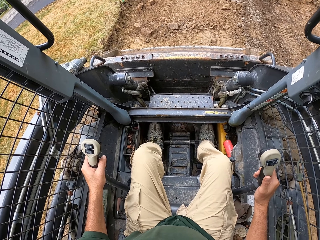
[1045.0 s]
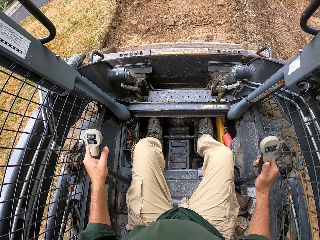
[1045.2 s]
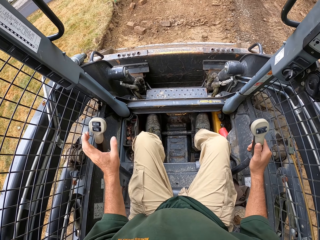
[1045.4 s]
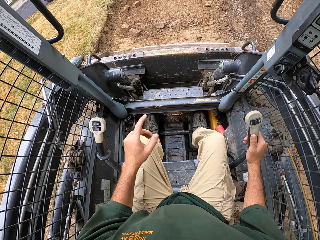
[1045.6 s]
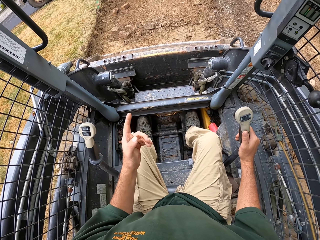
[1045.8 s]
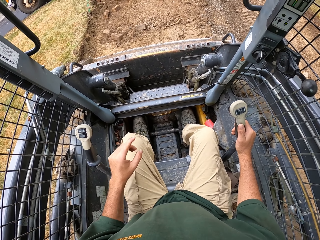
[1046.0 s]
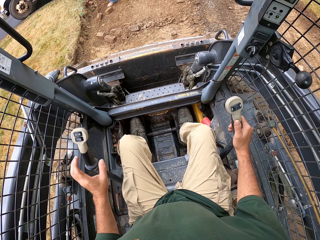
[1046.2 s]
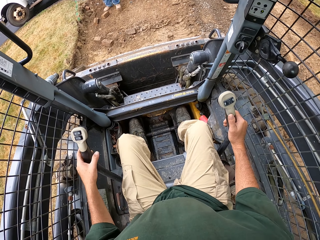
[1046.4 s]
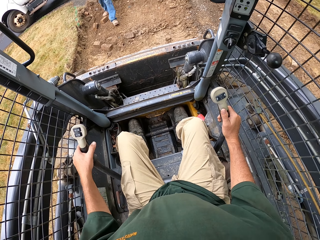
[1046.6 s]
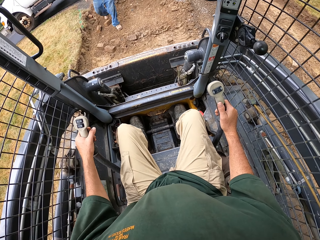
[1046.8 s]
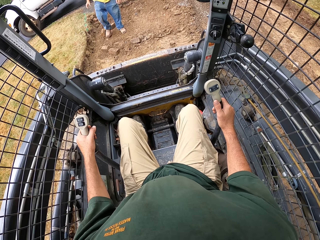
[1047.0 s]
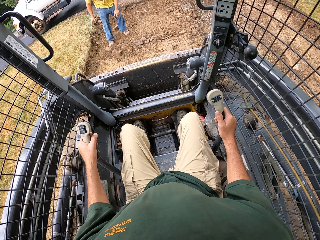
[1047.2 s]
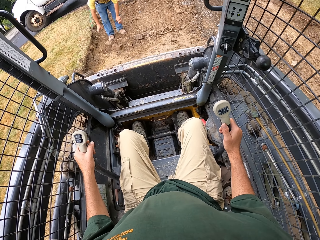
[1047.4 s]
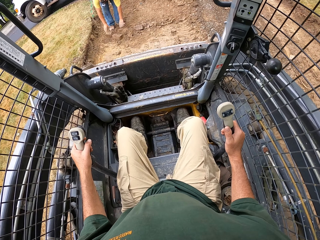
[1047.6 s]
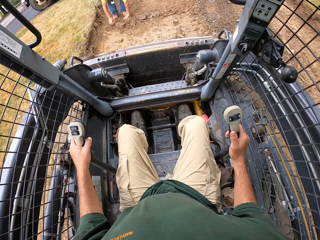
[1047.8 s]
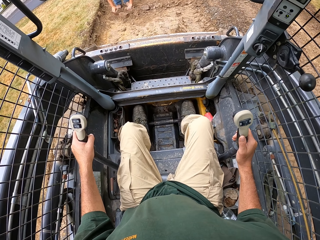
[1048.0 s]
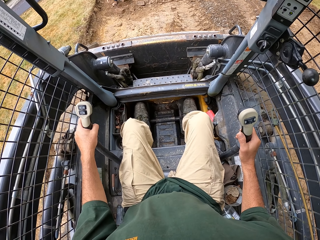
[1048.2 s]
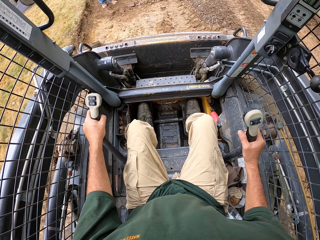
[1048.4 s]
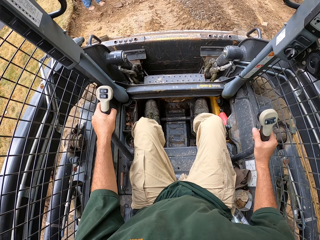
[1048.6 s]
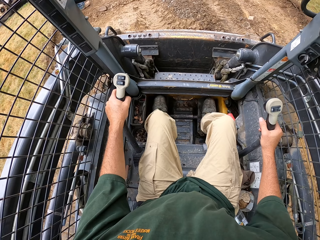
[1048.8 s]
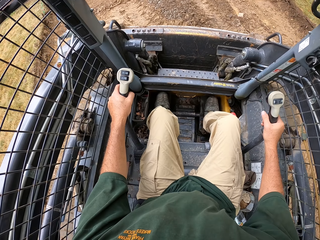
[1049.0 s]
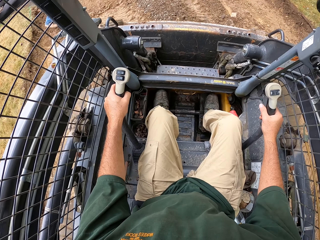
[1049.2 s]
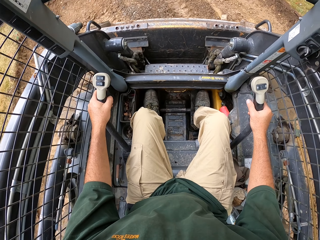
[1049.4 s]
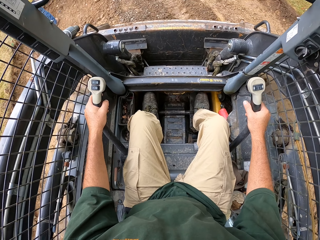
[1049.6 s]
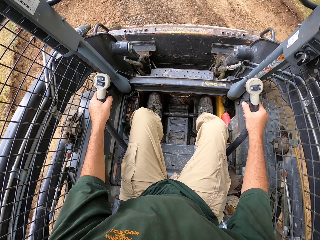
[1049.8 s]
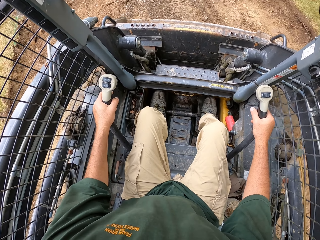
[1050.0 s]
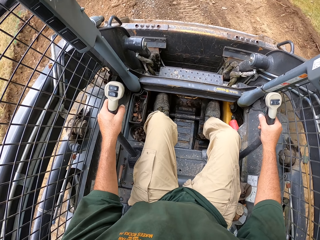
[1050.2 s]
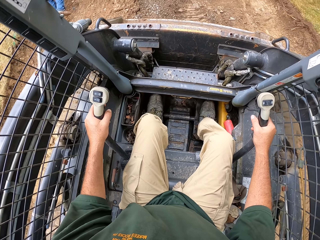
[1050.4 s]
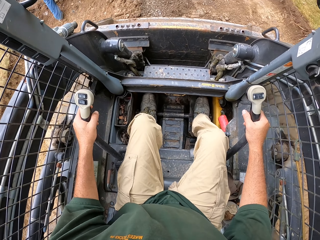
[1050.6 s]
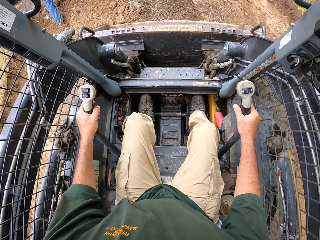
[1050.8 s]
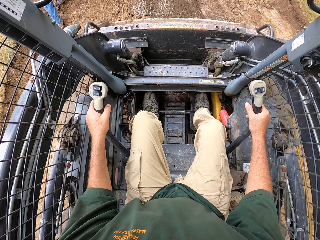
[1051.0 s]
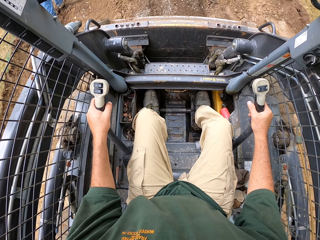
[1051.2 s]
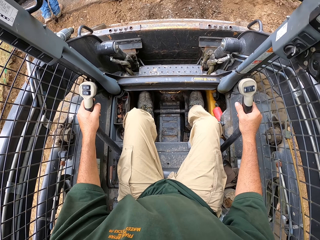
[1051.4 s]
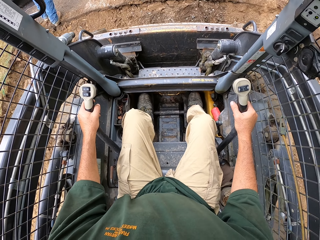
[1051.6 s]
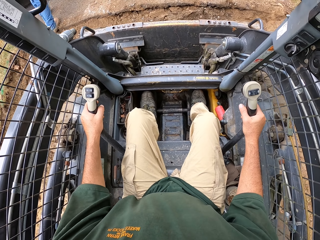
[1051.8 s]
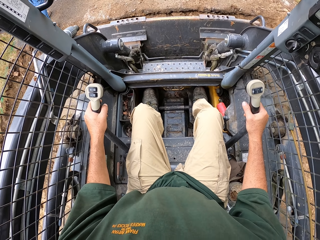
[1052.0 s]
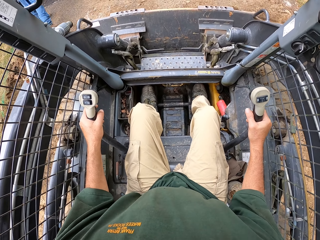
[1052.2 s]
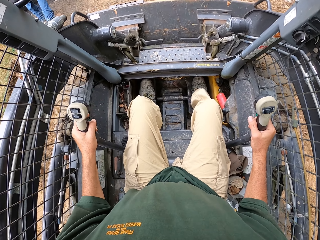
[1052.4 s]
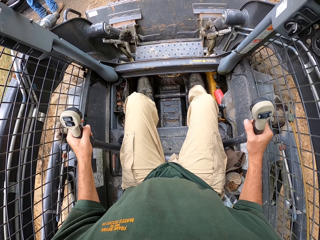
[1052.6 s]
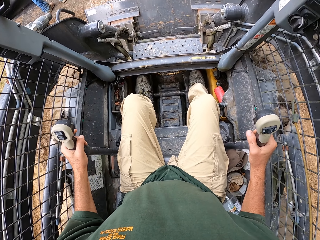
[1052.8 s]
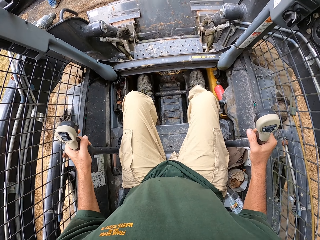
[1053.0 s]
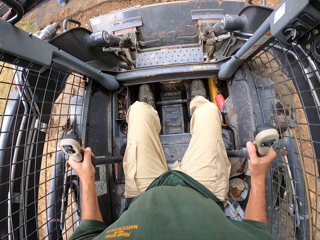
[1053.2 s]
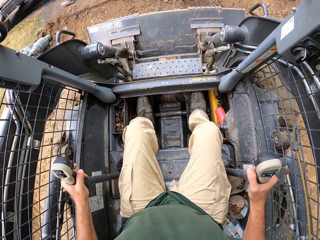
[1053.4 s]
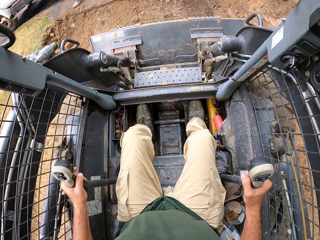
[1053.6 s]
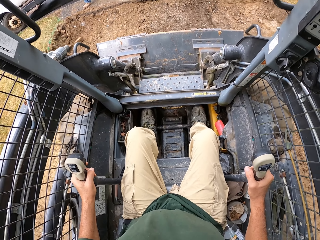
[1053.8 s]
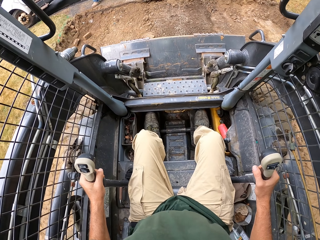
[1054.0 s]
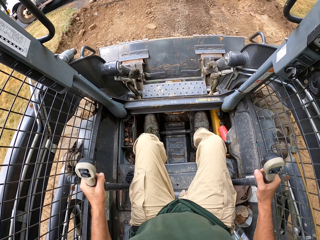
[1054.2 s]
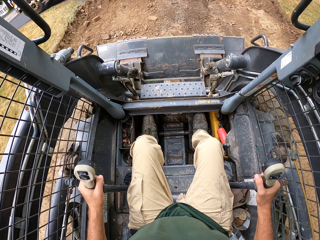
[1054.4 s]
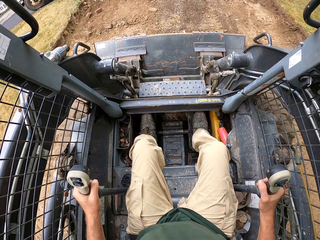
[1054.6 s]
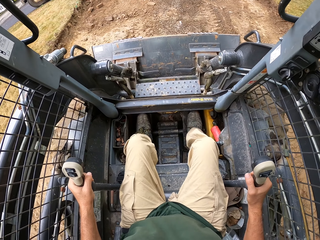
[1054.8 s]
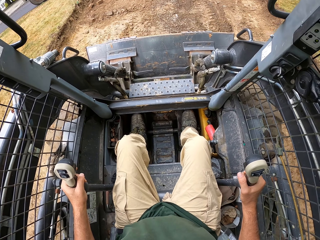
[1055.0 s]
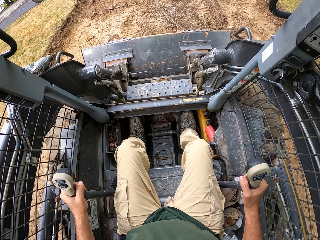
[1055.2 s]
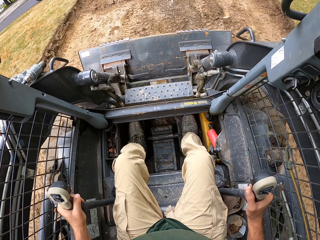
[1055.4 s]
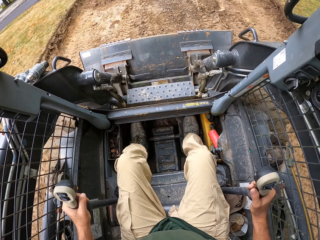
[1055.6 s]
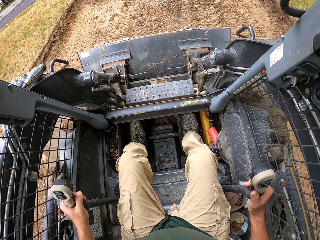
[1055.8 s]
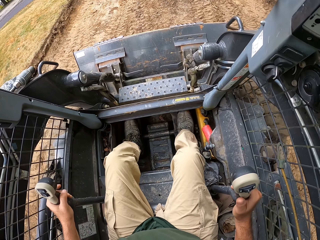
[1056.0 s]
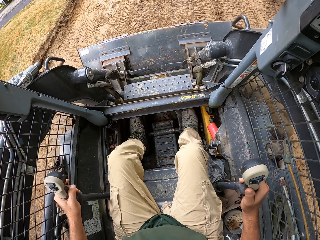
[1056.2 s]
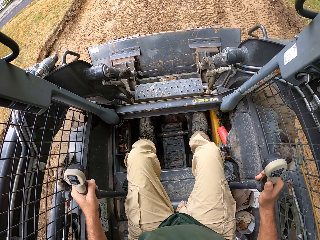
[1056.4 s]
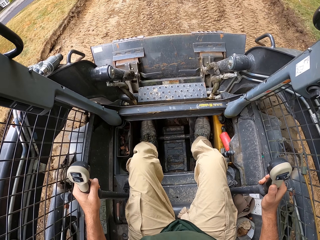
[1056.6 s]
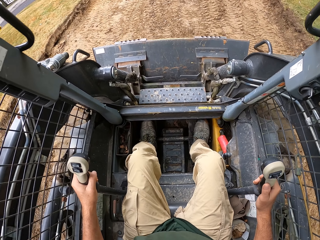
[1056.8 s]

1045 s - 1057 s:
The camera wearer reverses the forklift. They drive the forklift.
